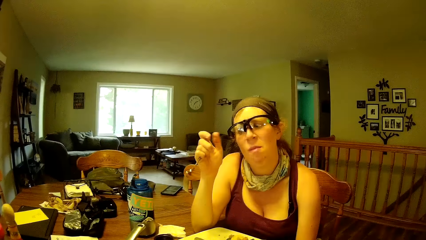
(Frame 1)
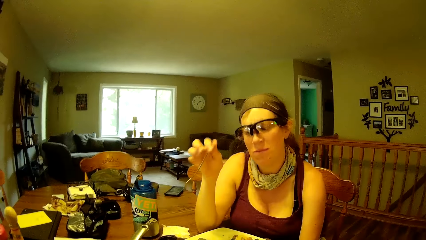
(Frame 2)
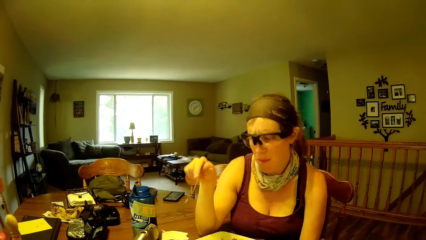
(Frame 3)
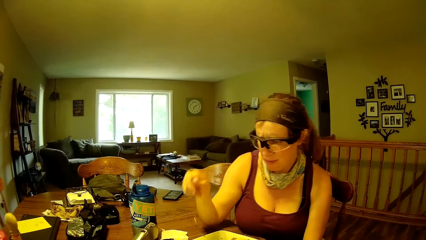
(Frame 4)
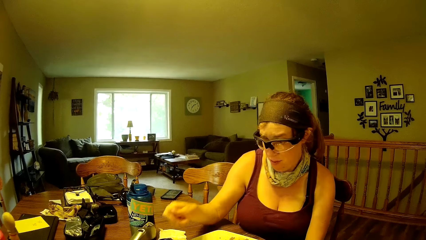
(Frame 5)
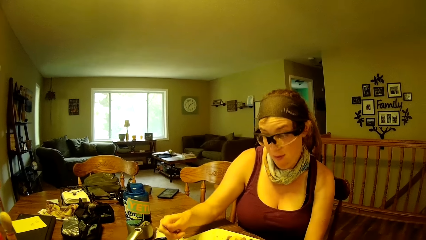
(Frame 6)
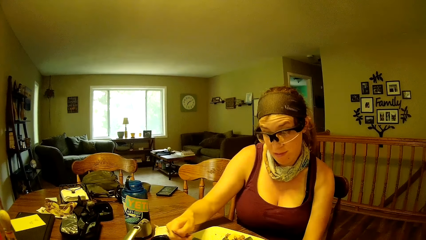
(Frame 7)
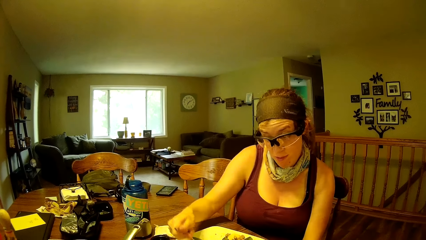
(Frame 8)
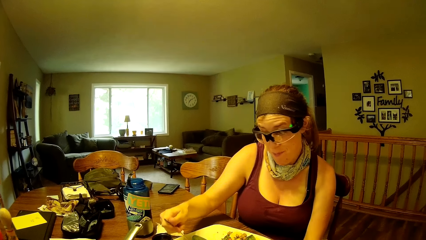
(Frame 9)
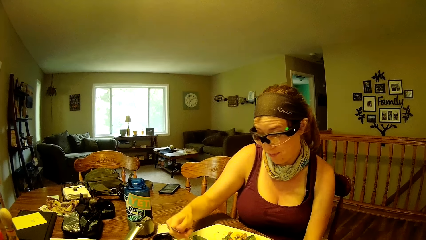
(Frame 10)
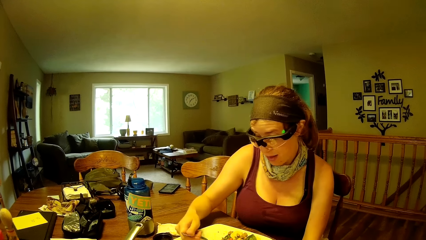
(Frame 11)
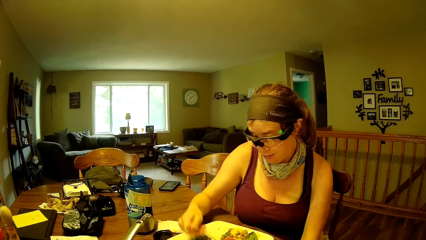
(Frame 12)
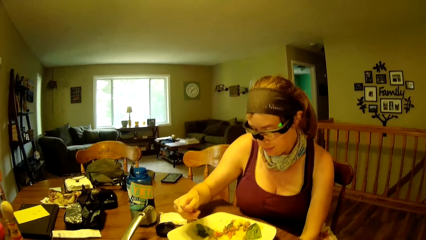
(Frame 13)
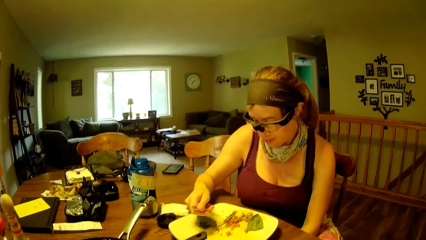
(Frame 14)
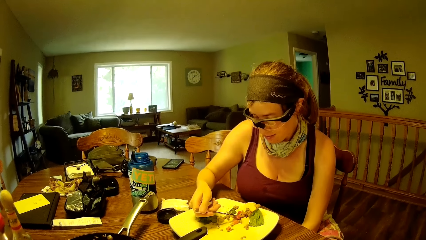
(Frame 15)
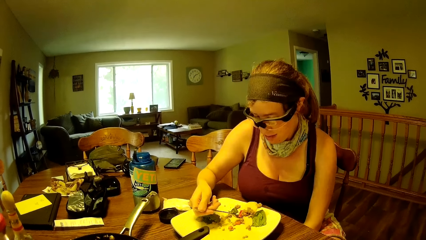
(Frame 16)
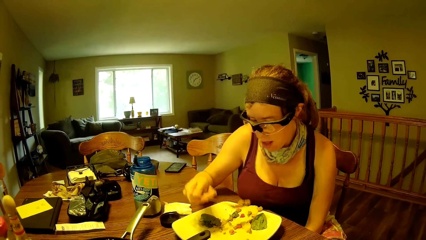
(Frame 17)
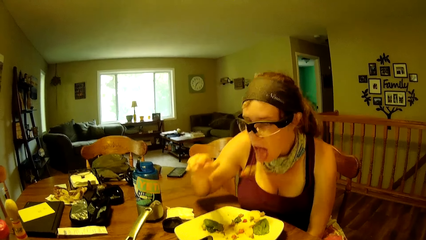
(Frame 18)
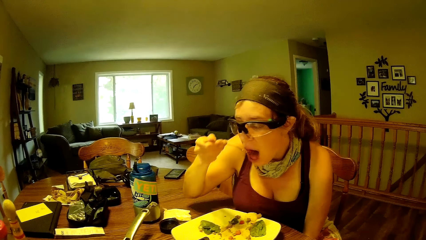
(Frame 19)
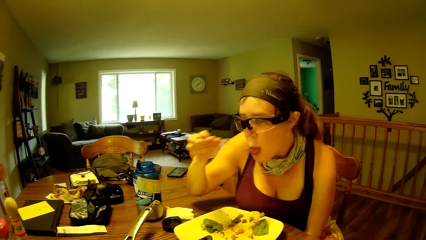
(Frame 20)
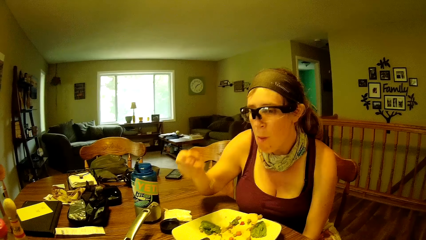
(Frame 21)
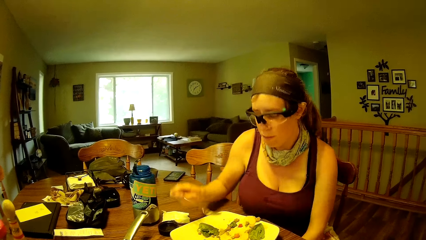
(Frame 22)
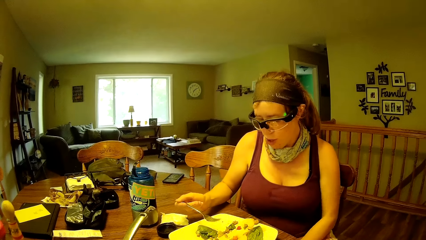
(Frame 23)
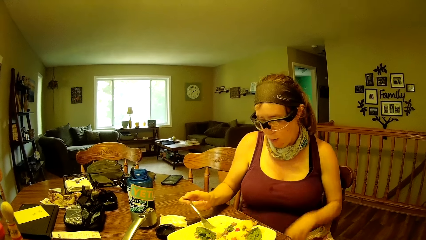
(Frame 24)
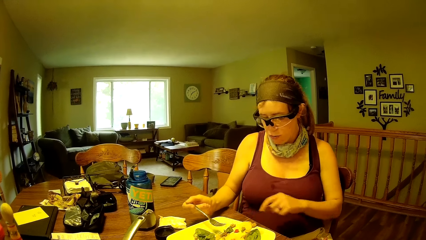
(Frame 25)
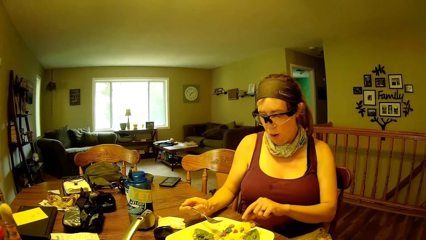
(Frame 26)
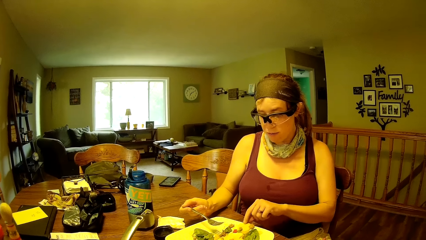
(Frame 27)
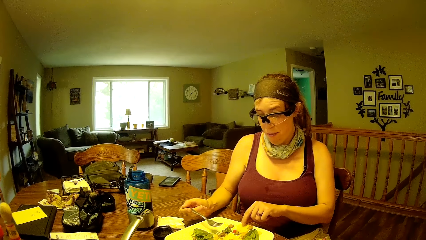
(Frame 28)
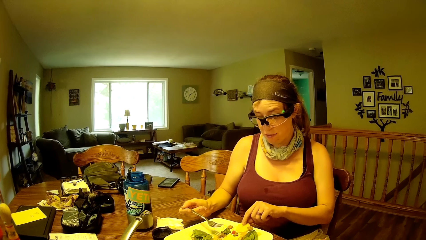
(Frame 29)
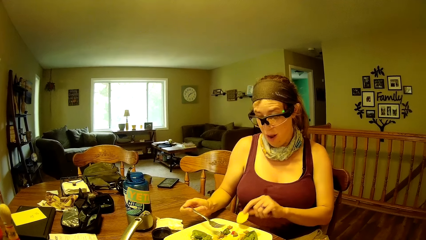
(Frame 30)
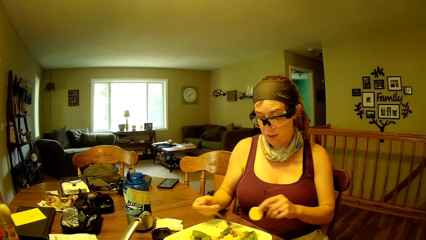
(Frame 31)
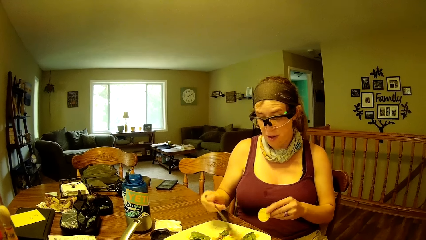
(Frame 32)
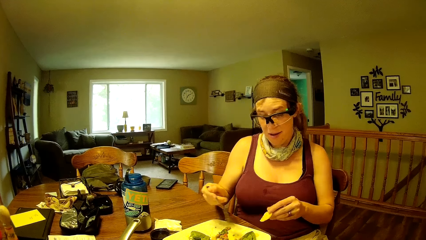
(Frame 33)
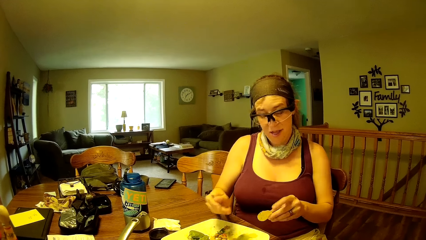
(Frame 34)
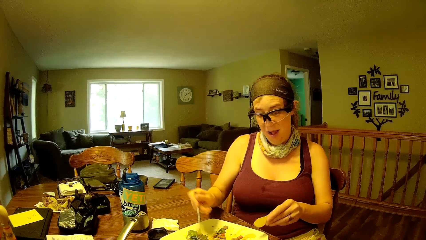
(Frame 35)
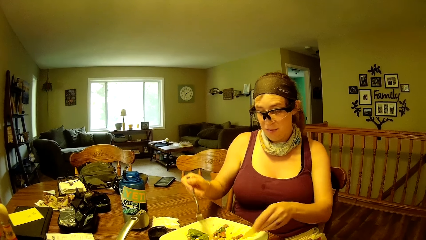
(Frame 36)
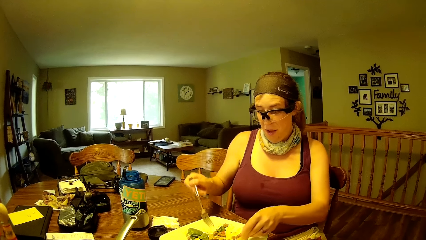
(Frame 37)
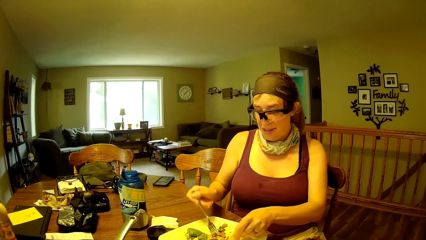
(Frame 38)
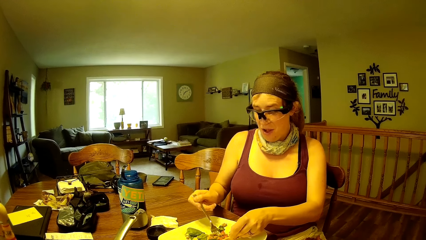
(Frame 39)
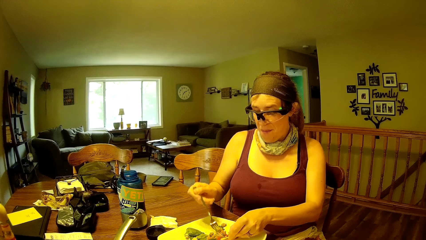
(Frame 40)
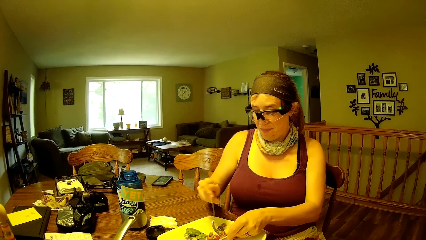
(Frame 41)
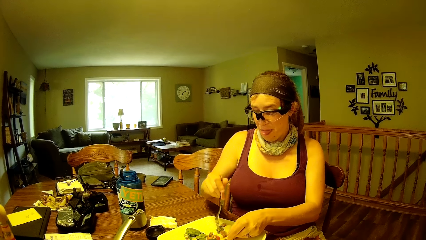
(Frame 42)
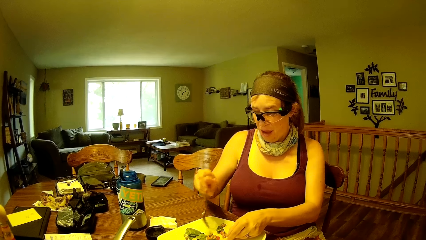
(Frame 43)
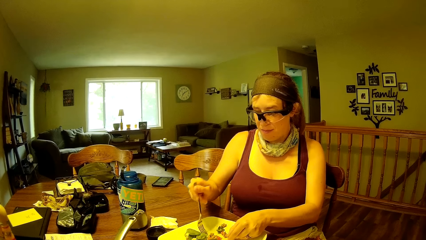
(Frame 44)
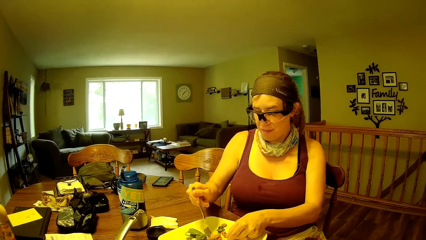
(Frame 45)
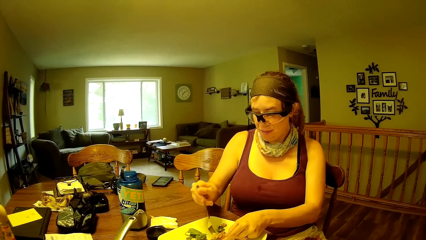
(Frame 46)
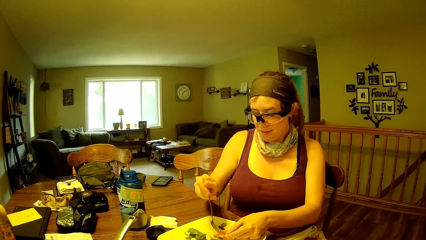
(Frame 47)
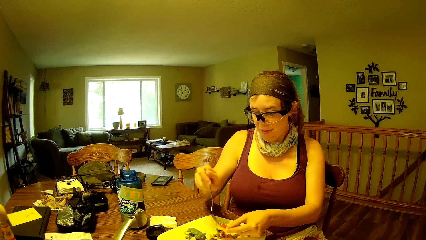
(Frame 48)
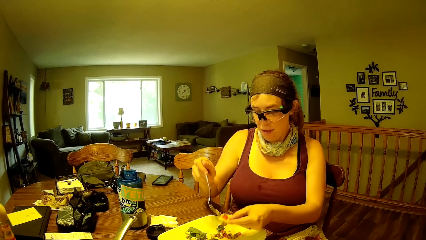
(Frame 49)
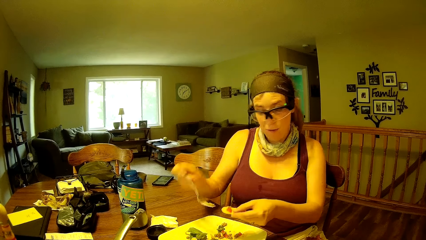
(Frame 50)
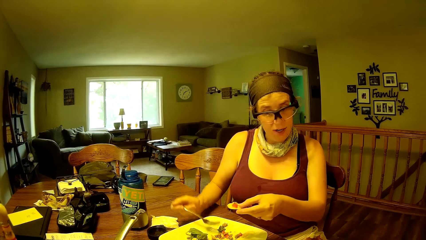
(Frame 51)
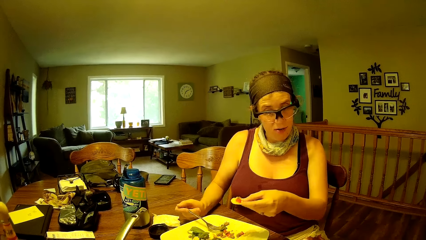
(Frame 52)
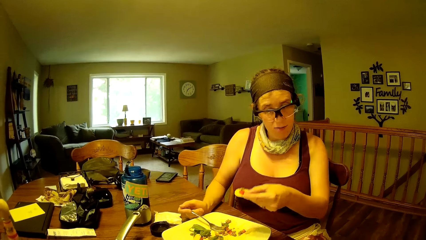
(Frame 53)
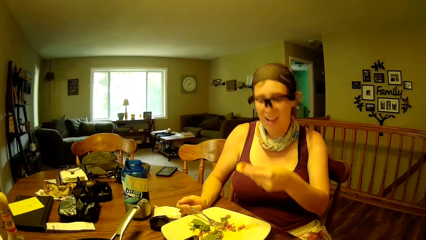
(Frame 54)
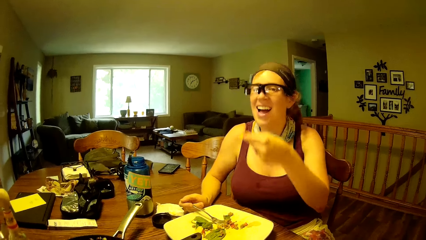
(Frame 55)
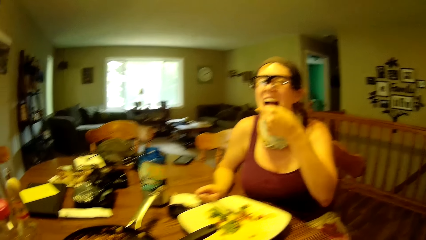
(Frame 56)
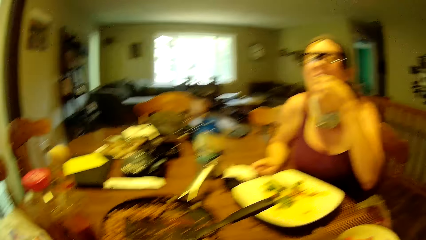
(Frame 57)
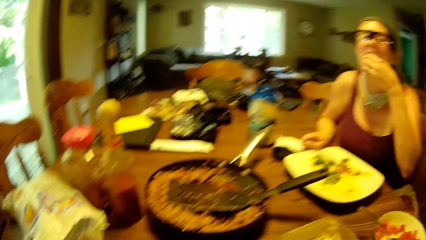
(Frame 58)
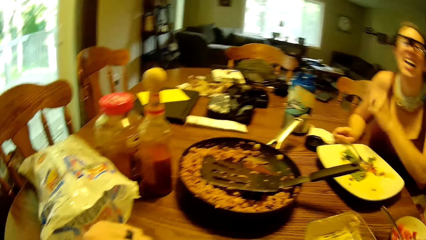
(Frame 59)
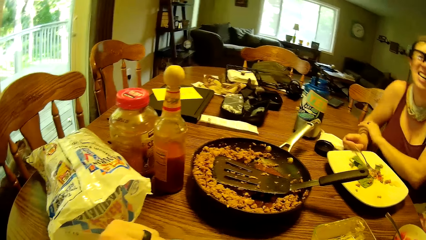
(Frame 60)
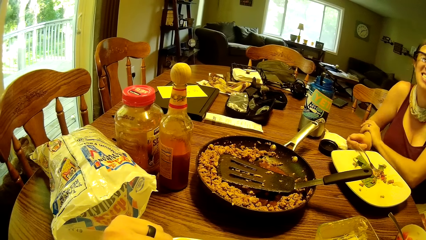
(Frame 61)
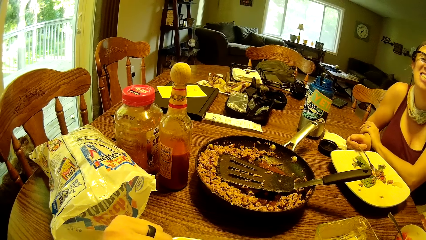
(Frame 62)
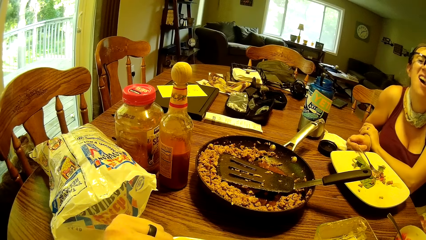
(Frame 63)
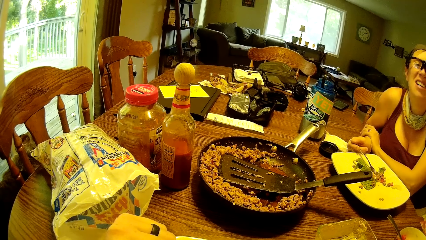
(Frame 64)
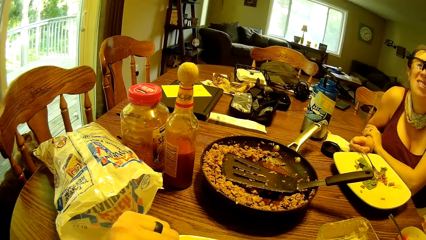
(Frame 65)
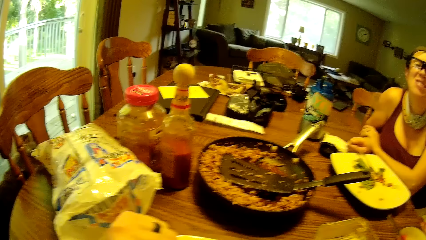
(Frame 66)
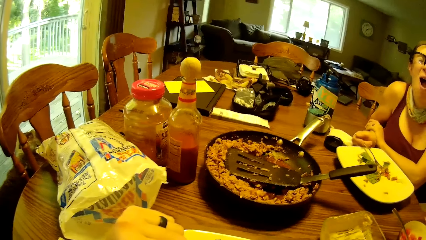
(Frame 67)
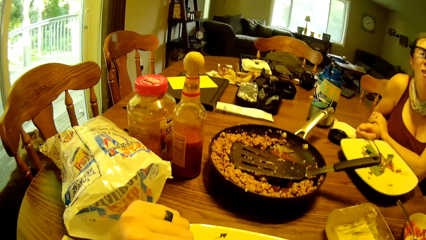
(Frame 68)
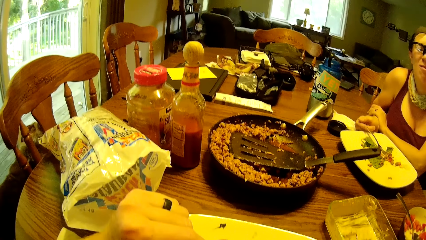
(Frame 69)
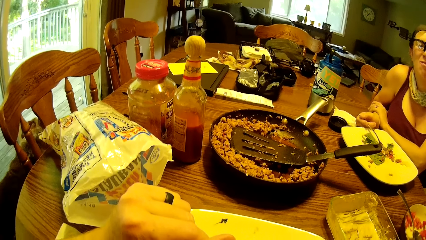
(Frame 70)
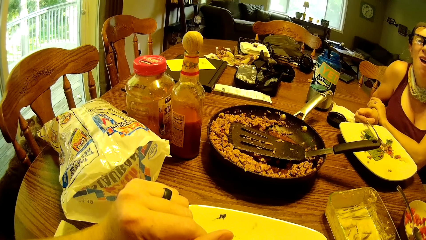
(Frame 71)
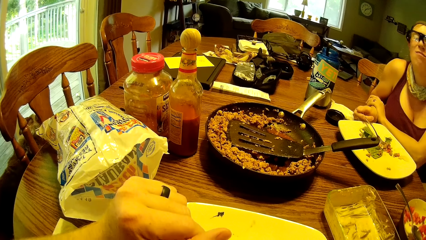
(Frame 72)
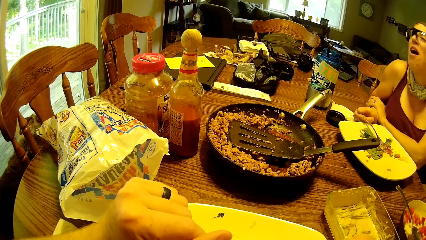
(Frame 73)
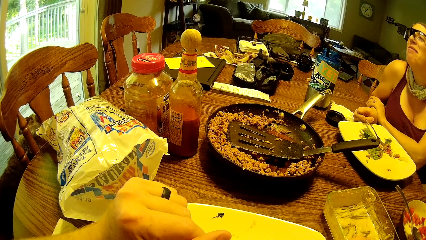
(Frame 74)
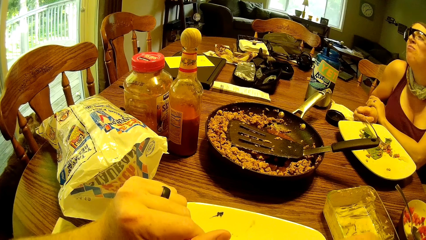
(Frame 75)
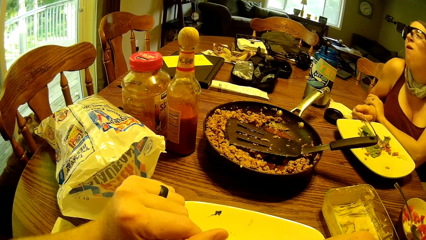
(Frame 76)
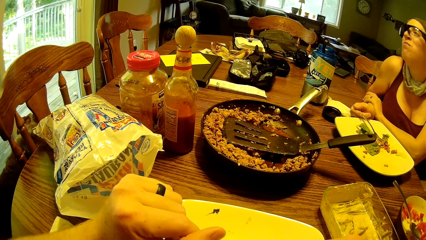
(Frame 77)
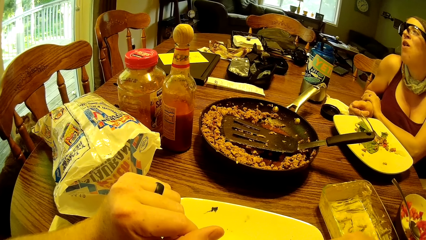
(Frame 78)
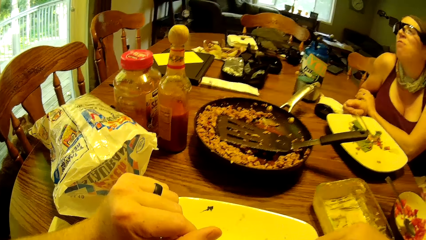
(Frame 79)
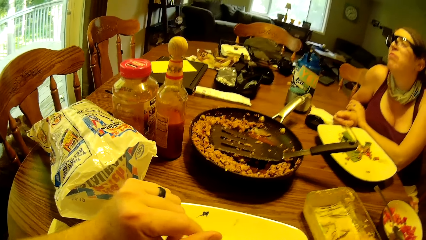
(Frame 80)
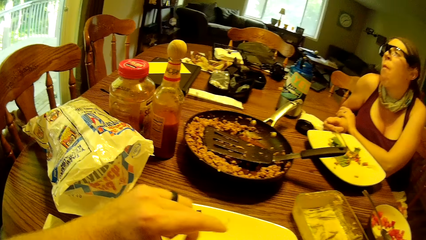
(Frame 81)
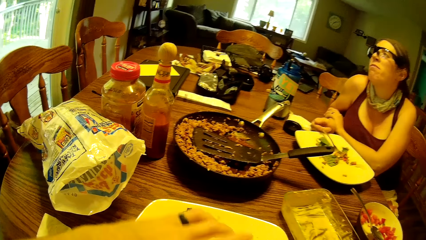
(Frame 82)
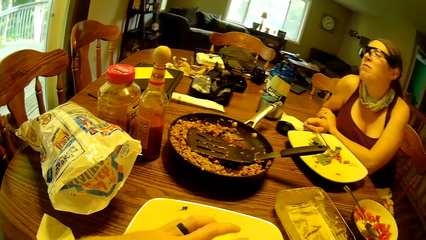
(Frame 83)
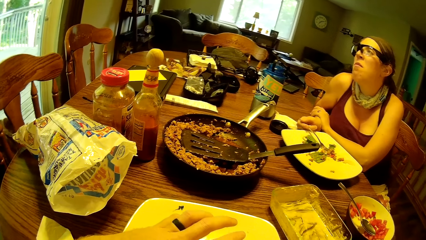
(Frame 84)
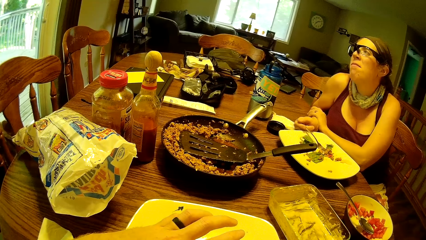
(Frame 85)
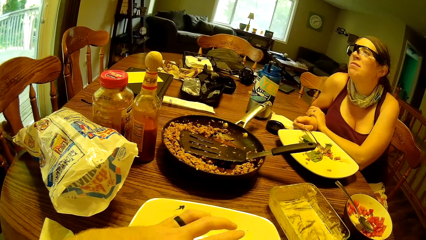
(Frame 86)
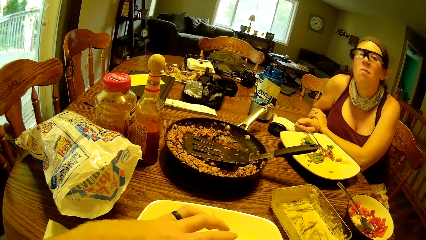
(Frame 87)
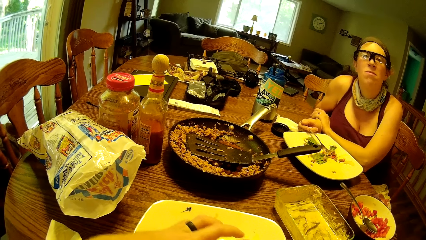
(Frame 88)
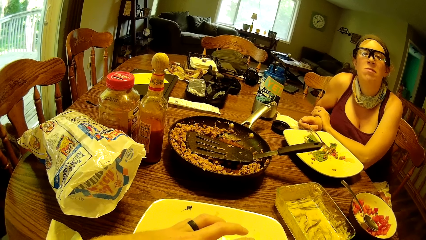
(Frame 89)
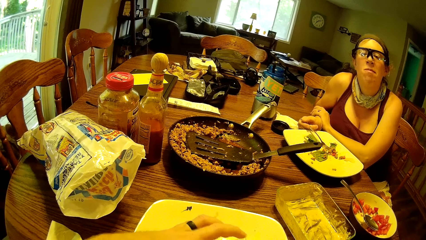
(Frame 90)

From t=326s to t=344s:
A woman scoops food from the plate with a fork. The woman puts food in her mouth with the fork. The woman picks up a piece of cucumber from the plate on a dining table with her hand. The woman scoops scrambled egg into the piece of cucumber in her left hand with the fork. The woman puts the piece of cucumber and scrambled eggs into her mouth with her left hand.
